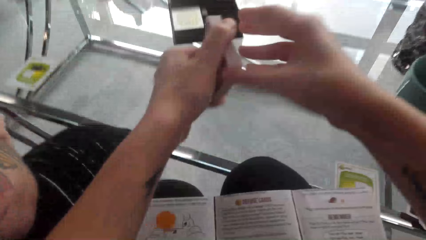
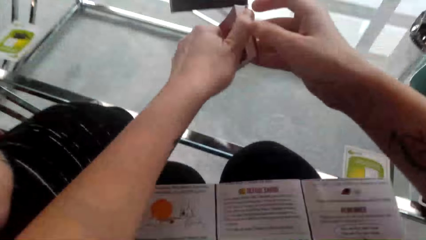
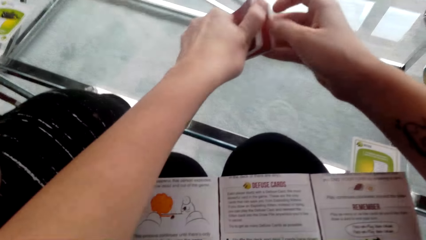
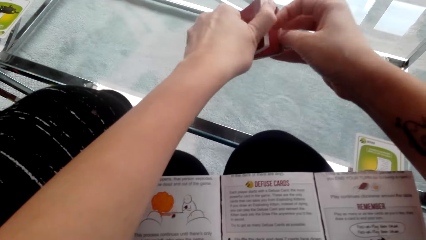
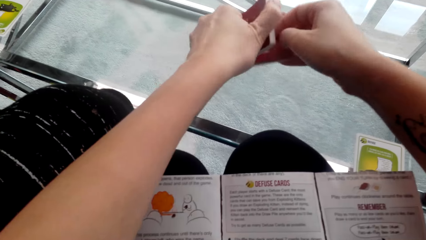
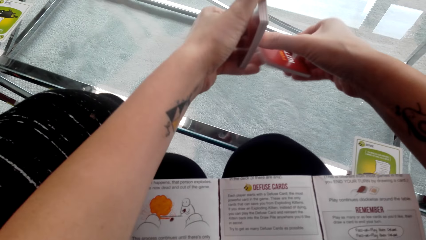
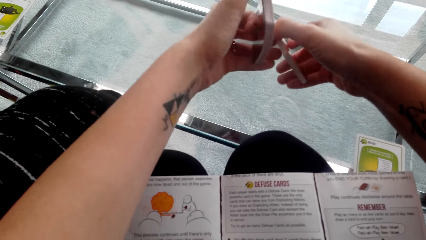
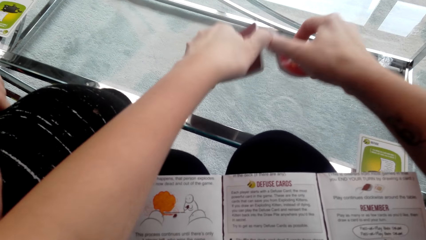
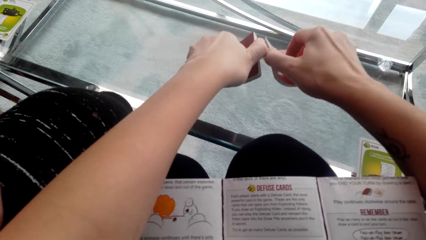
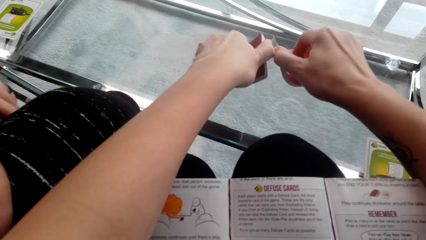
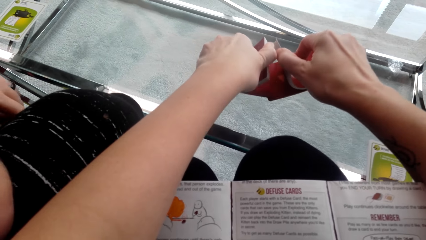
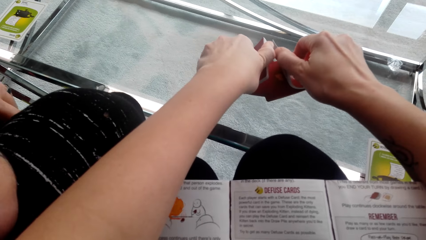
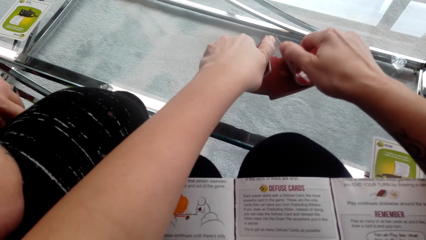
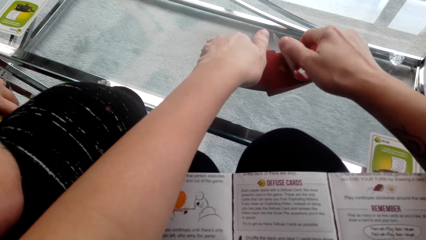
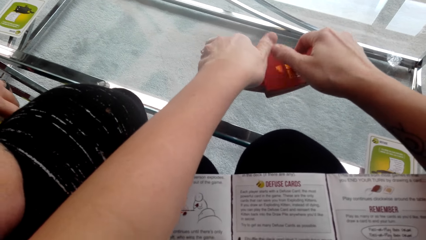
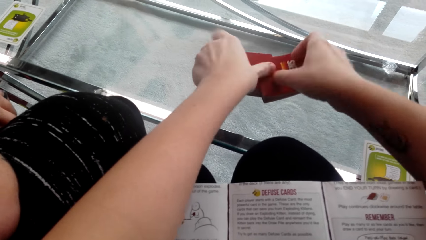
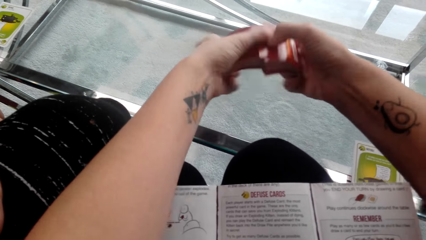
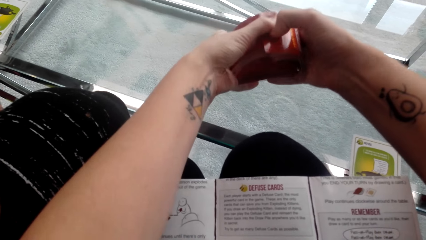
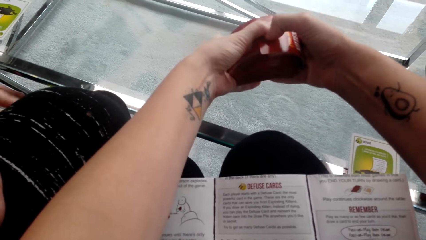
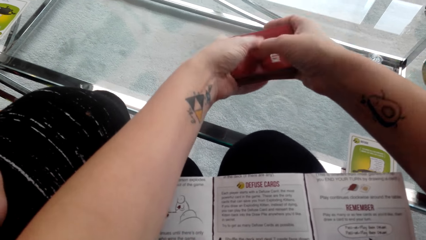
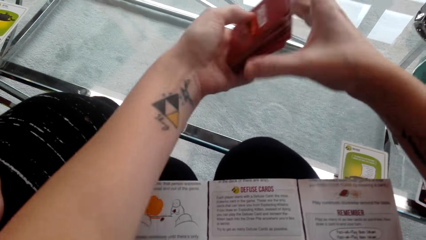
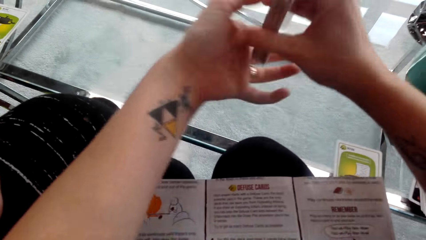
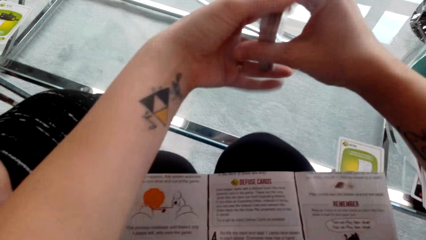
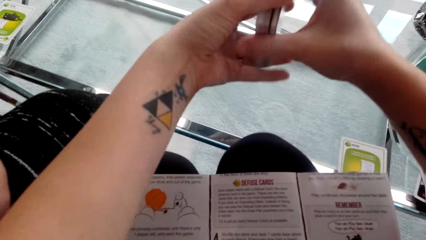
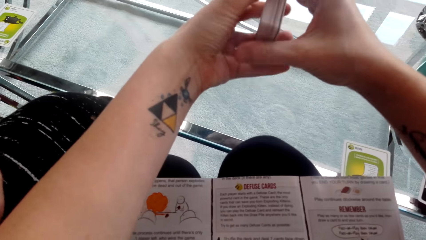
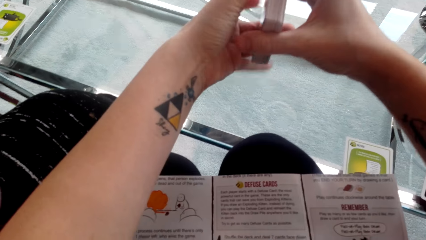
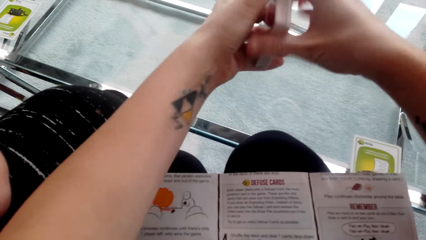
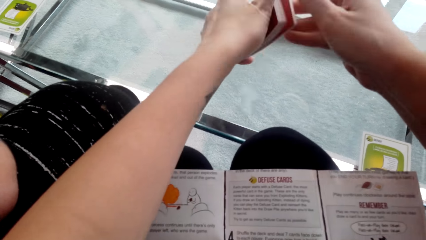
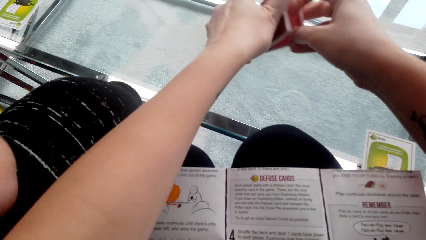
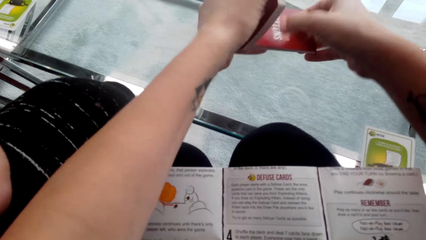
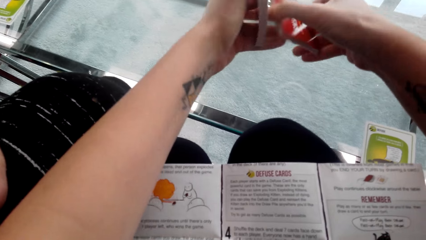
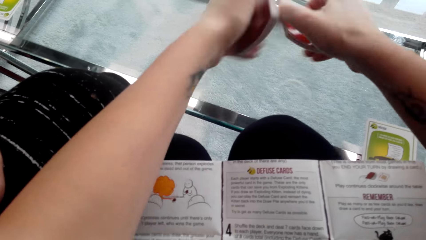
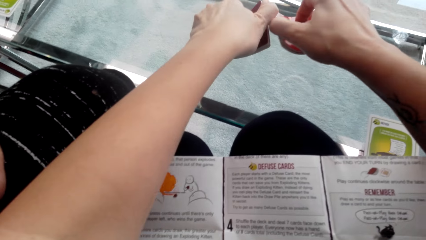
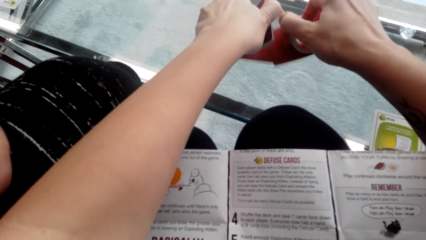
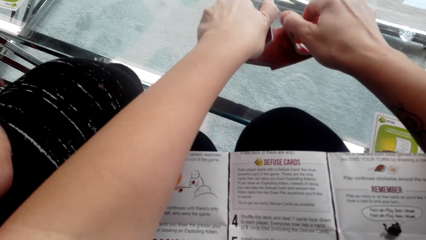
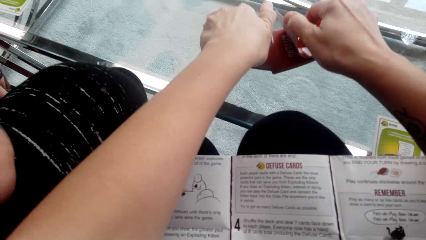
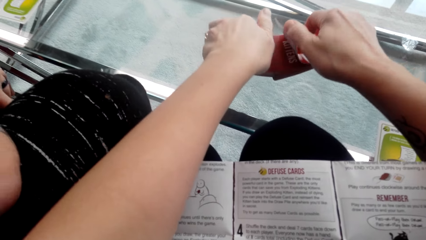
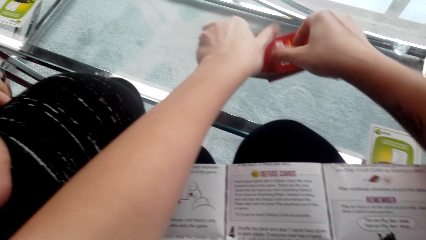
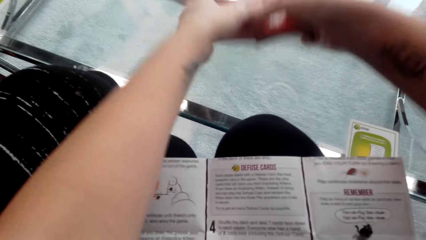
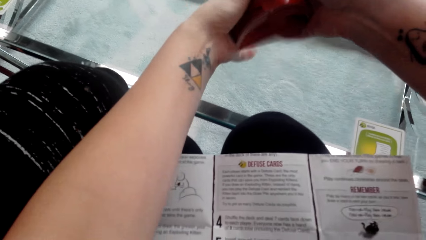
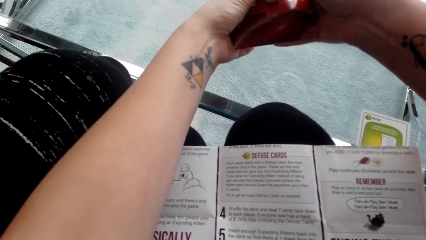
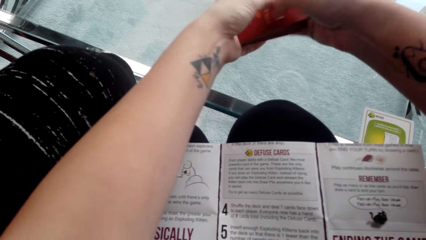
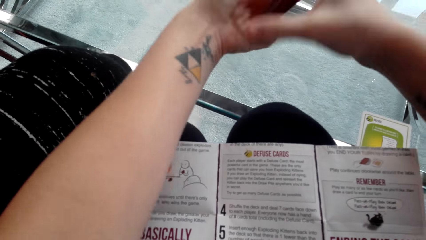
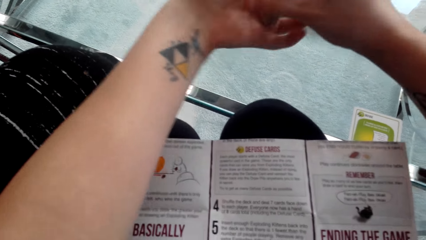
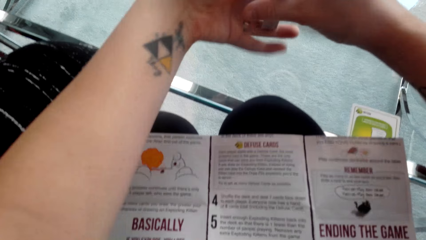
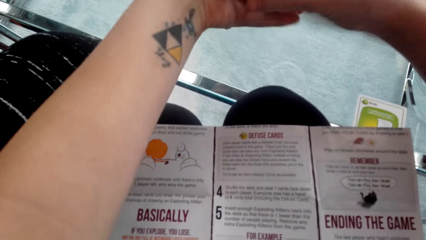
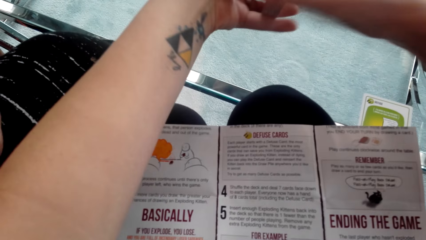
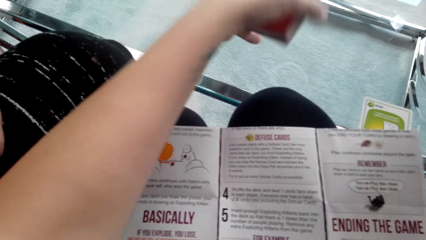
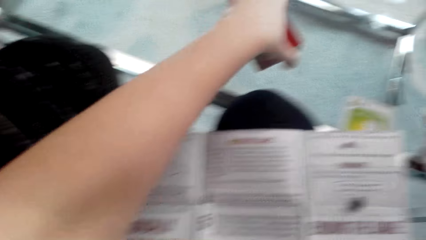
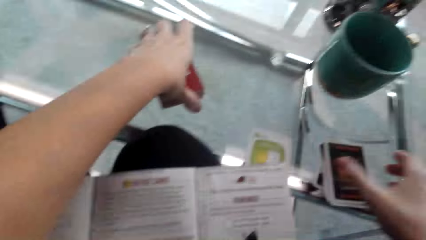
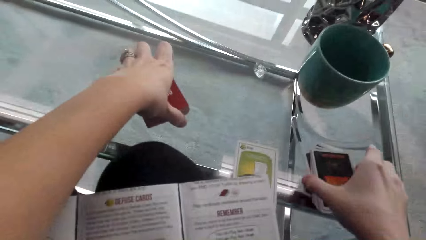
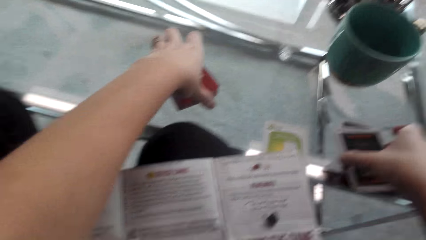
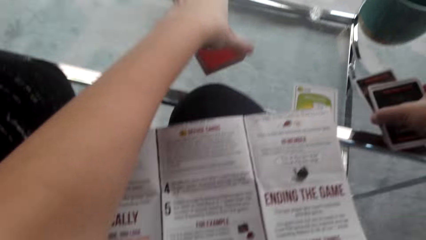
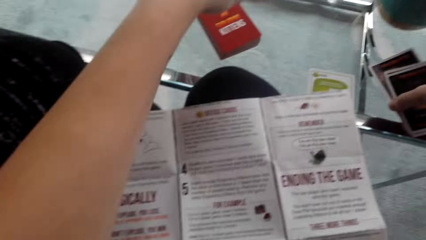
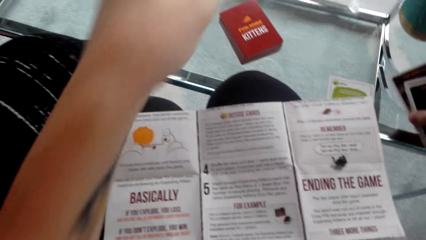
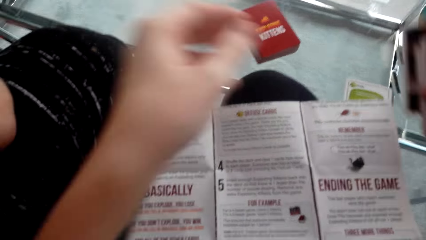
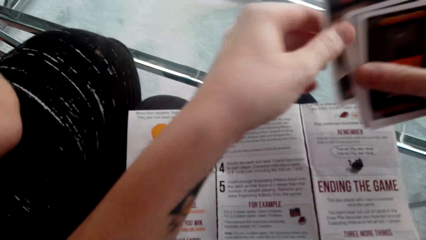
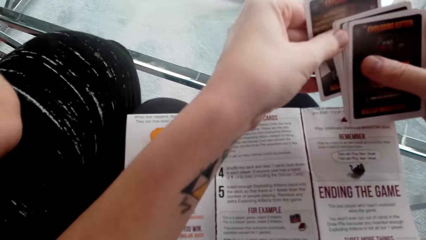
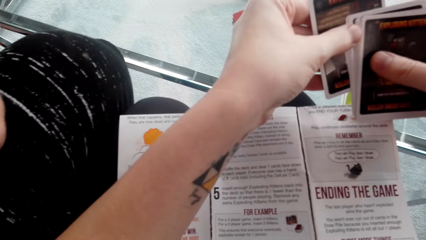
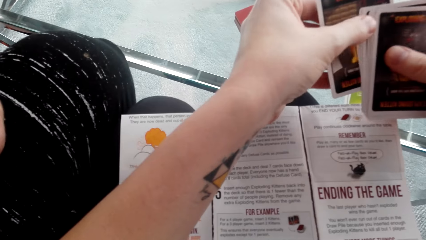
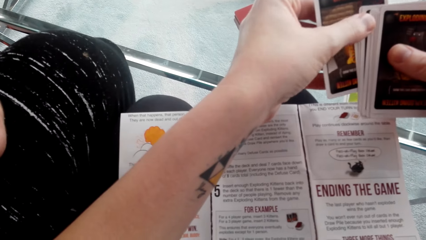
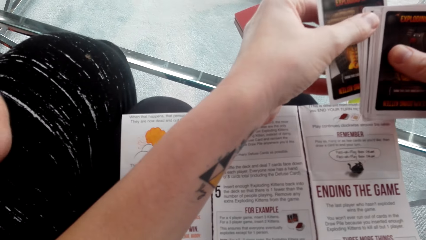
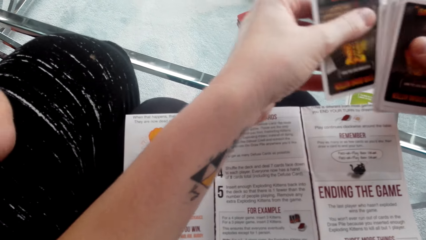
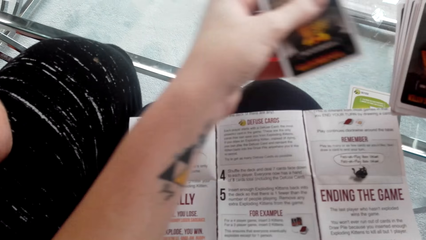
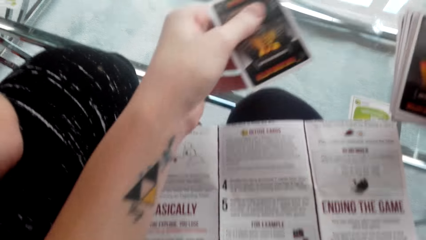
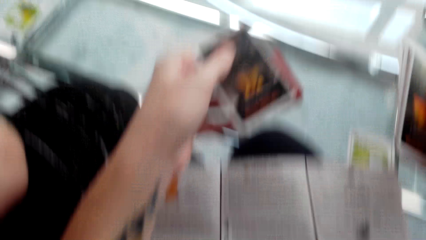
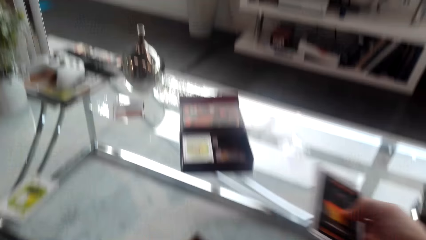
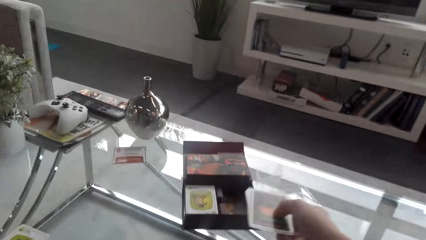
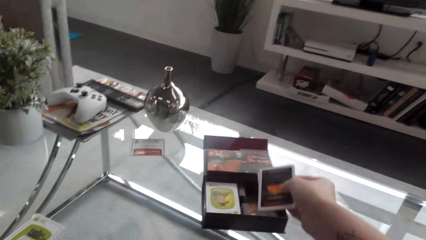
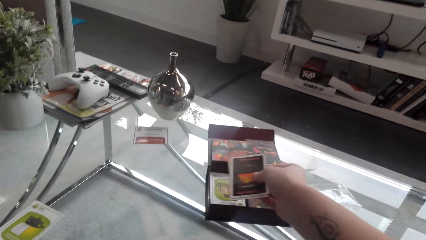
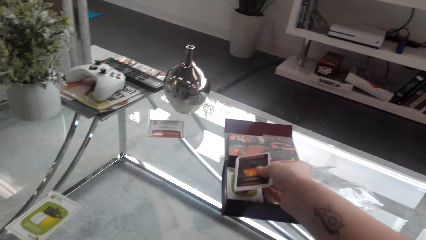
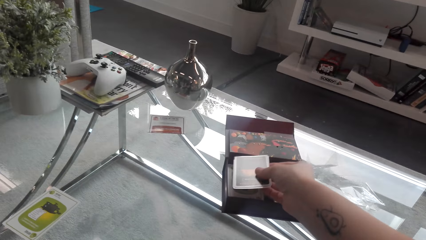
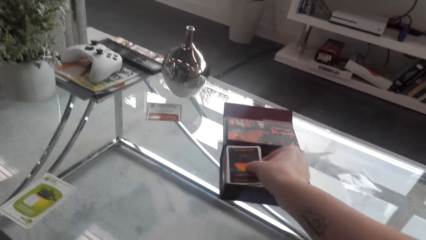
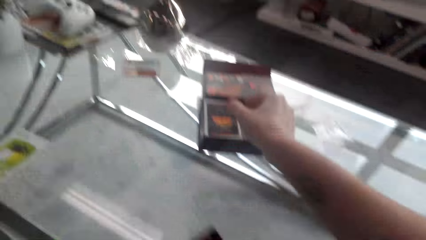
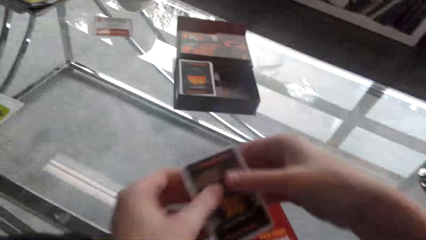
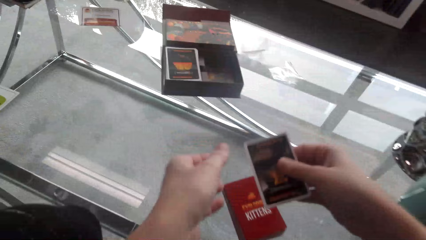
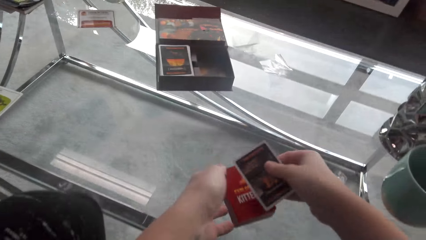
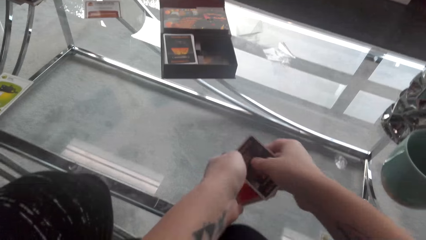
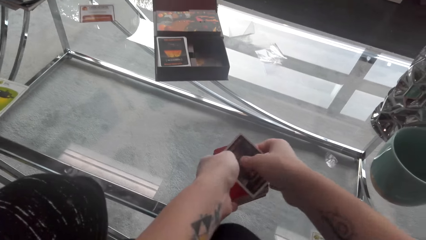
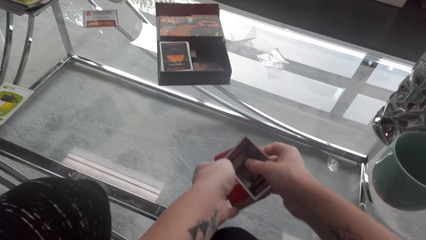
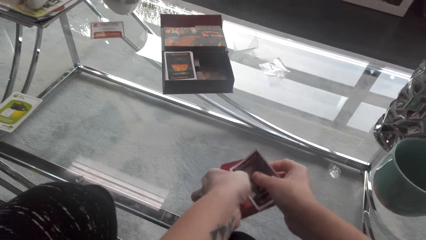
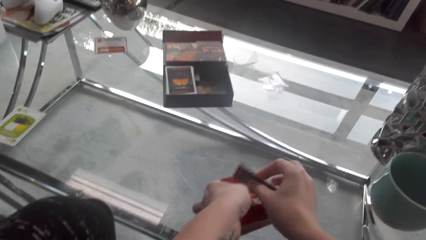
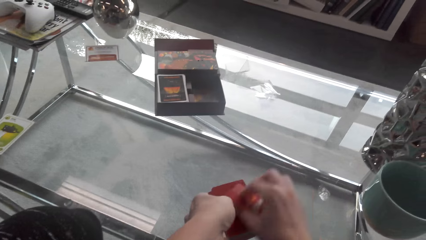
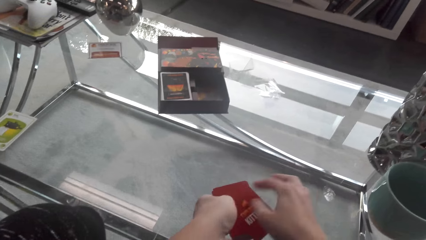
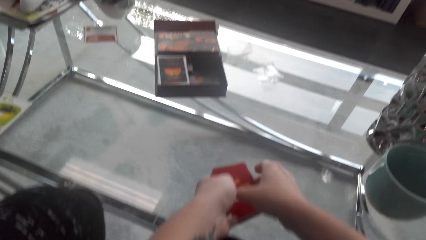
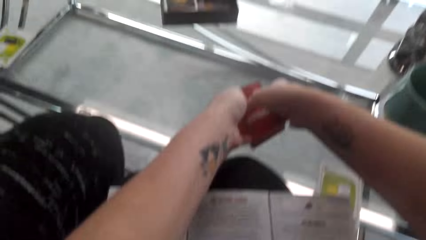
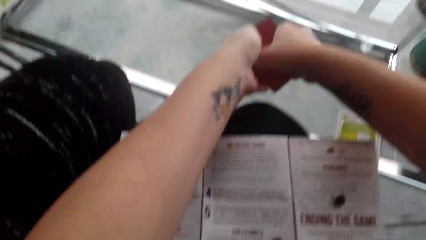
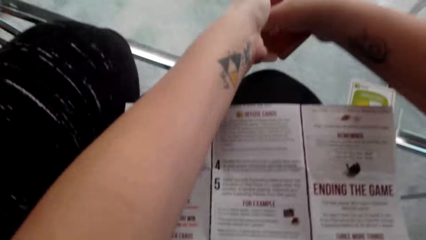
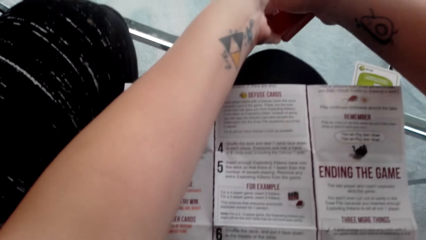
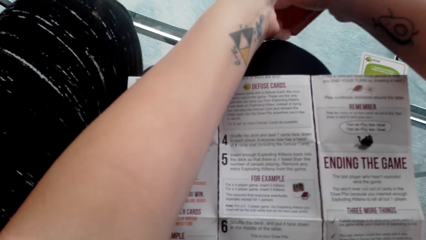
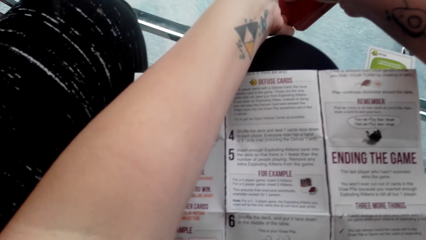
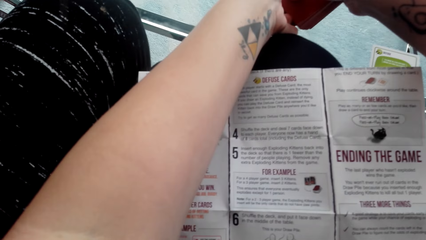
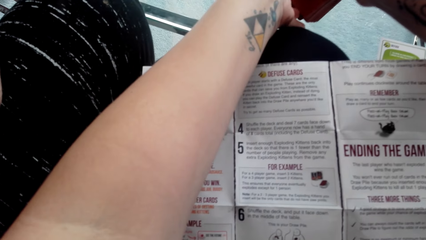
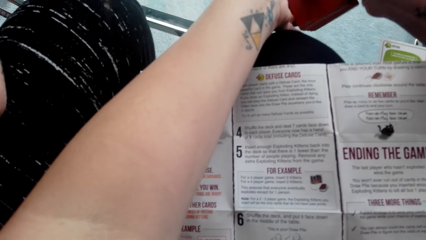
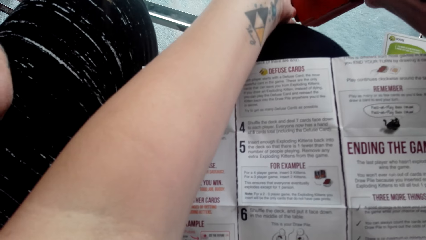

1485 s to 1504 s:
The camera wearer plays the exploding kitten games. They place cards on the table. They hold the cards. They place cards on the table. They hold the cards. They pick up the exploding kitten cards. They play the exploding kitten games. They put cards in the box. They hold the cards.
